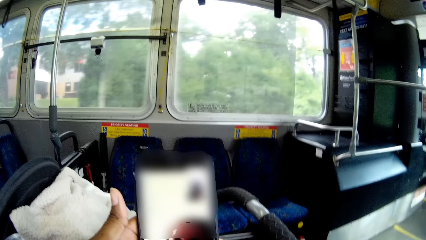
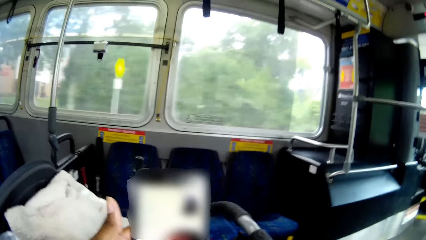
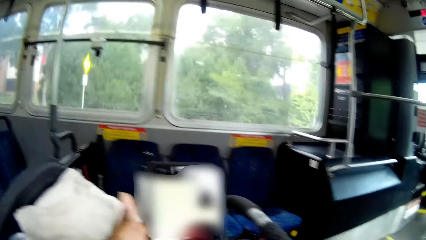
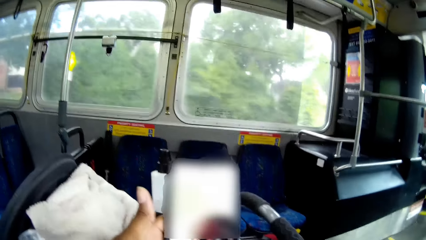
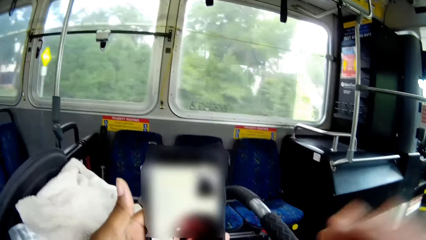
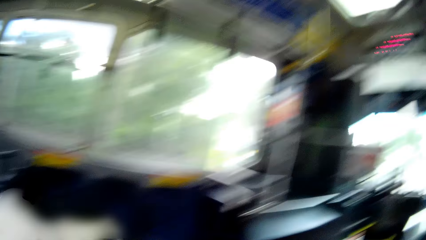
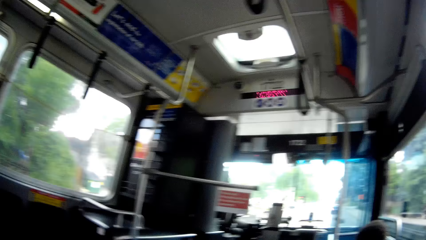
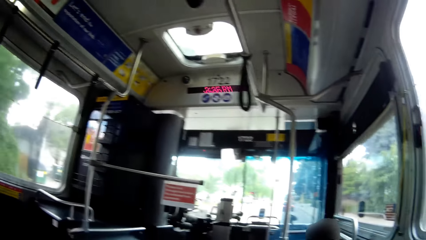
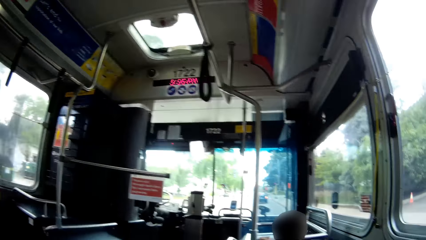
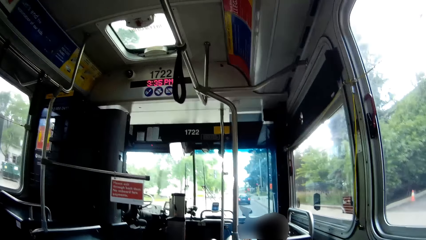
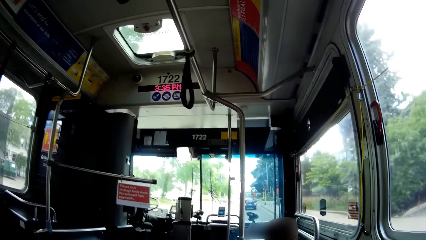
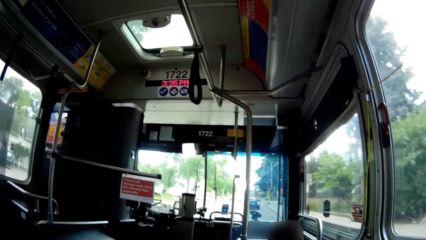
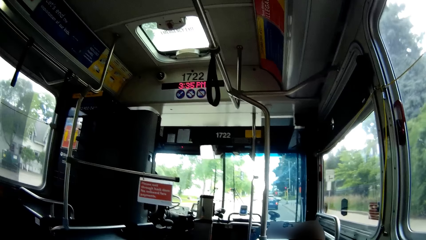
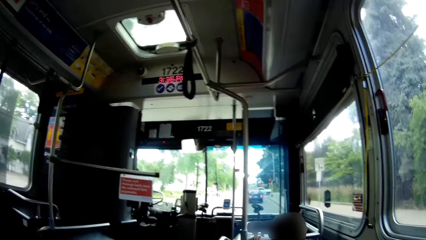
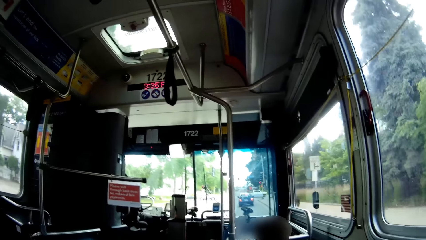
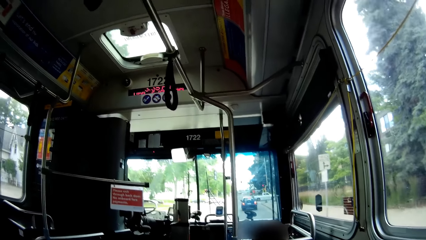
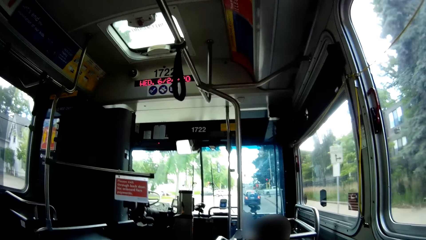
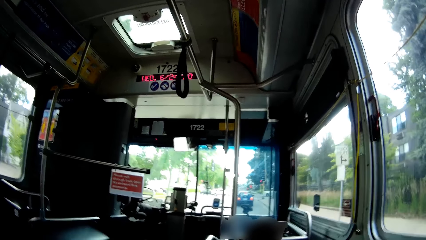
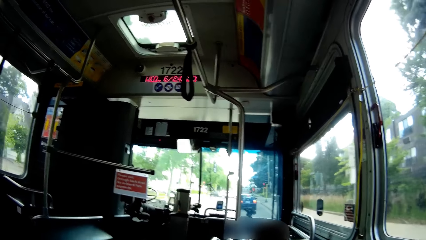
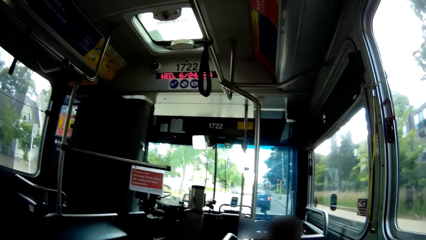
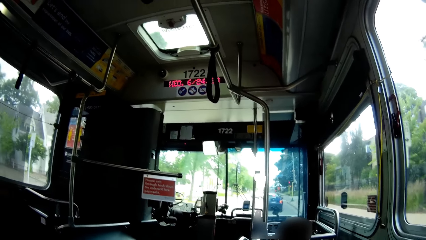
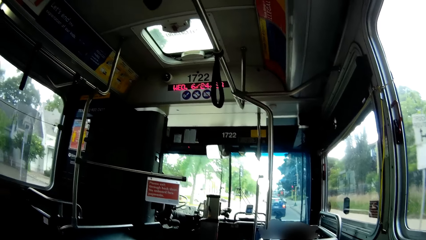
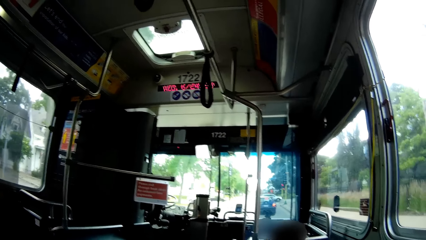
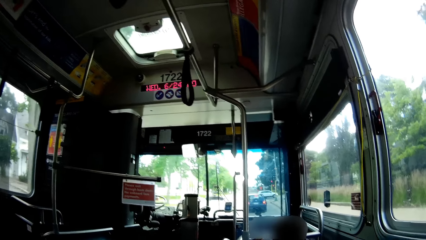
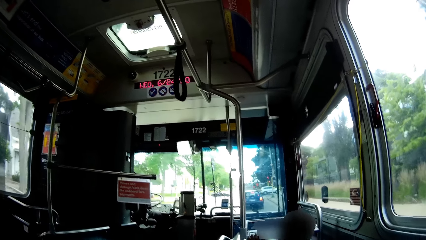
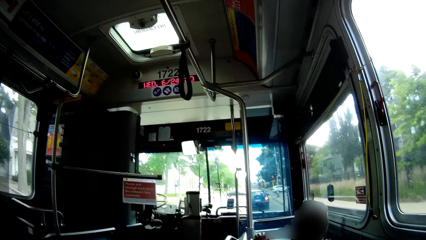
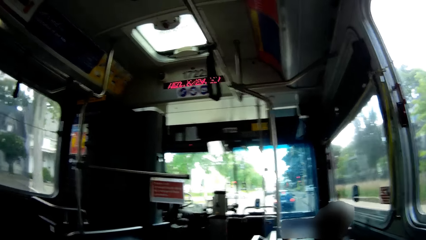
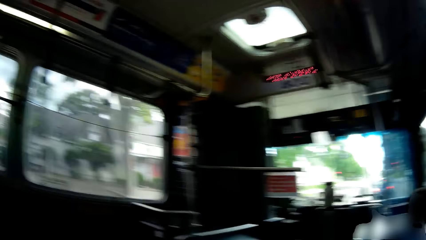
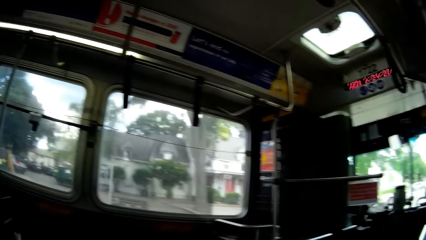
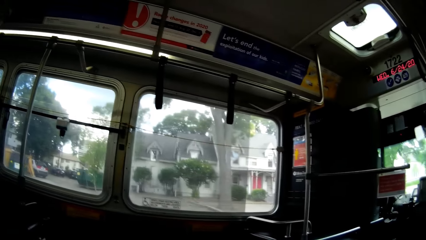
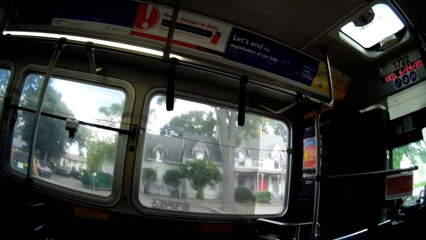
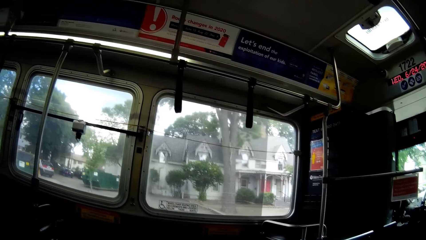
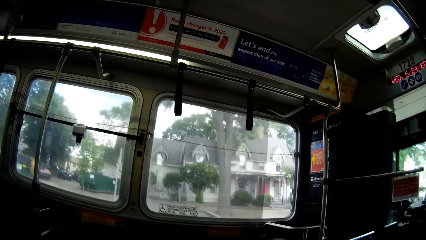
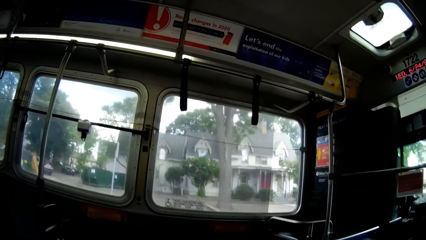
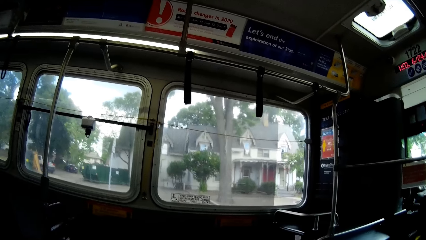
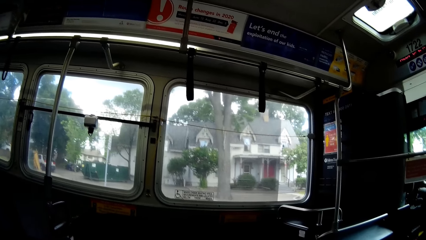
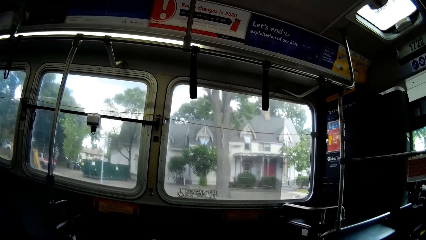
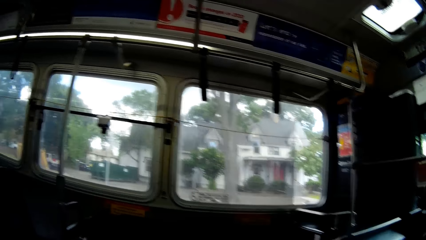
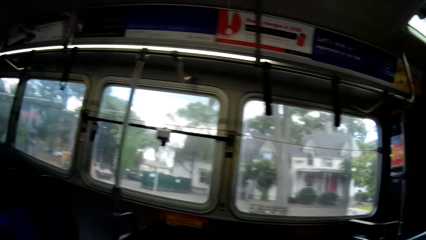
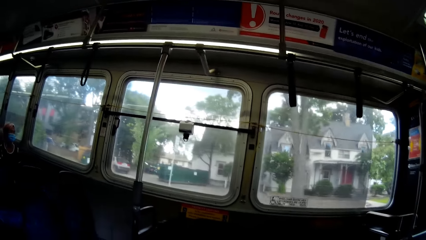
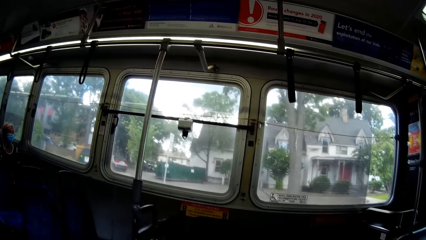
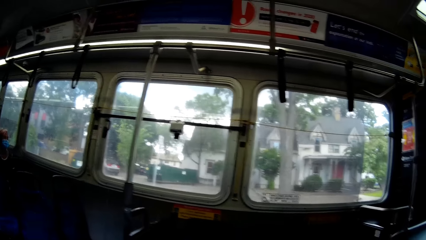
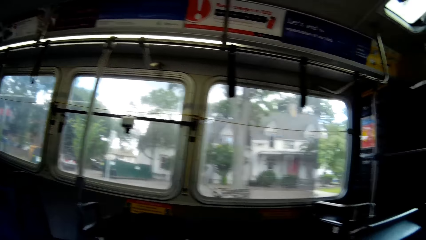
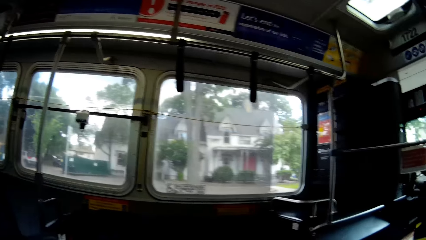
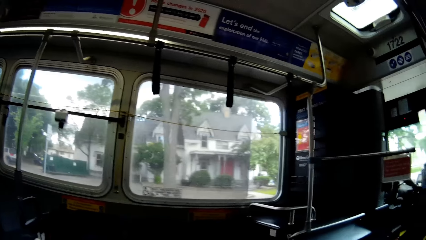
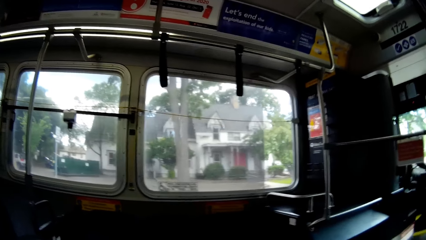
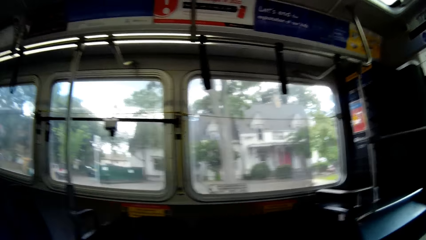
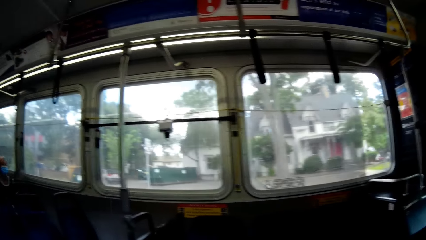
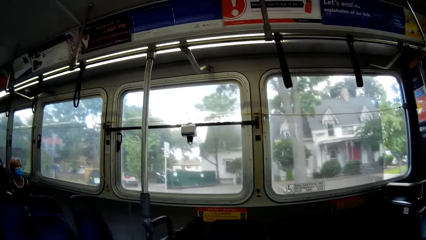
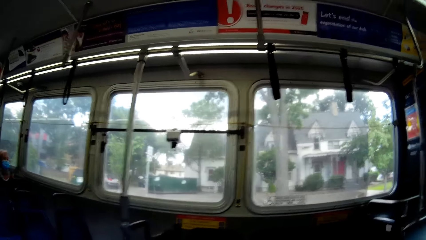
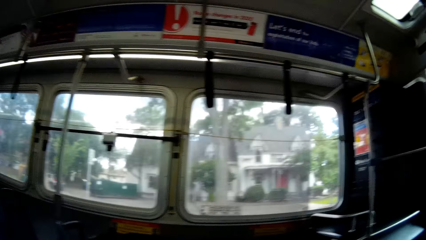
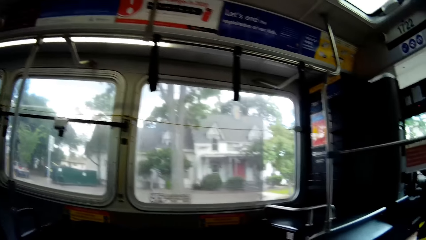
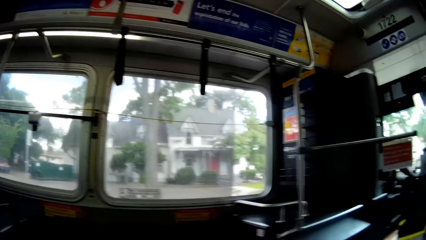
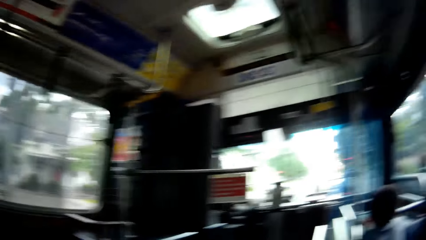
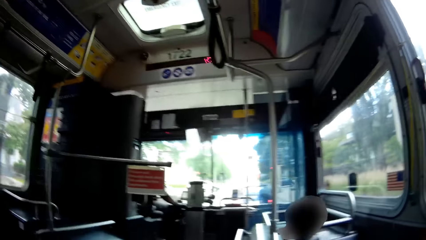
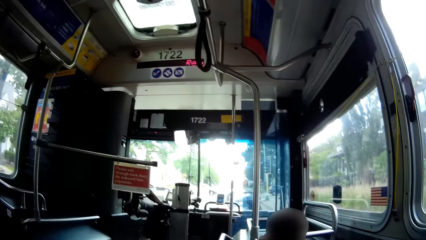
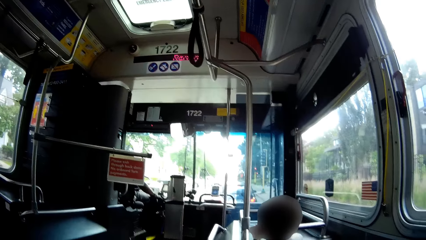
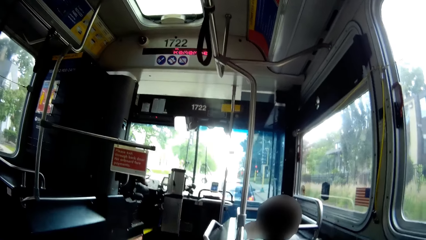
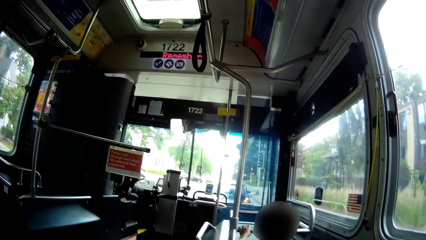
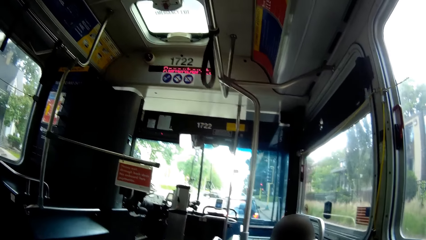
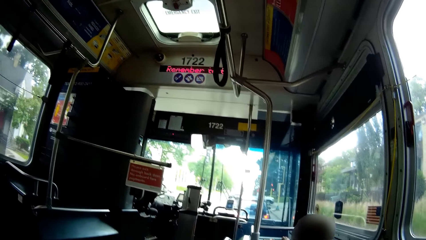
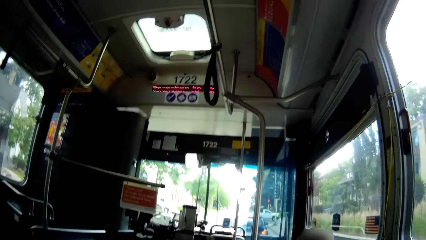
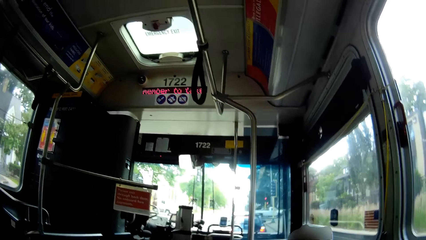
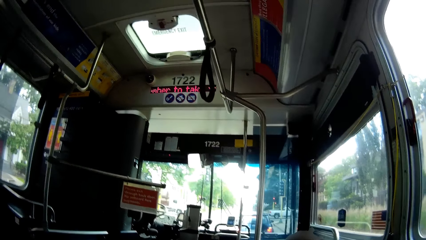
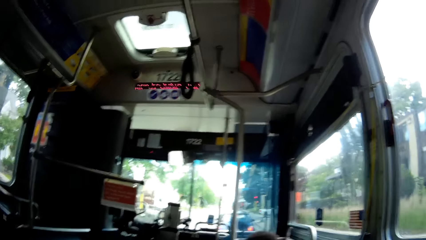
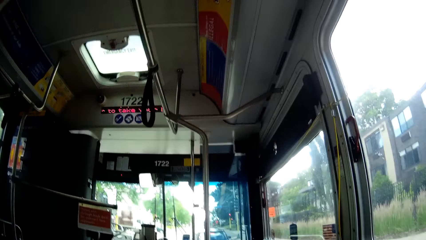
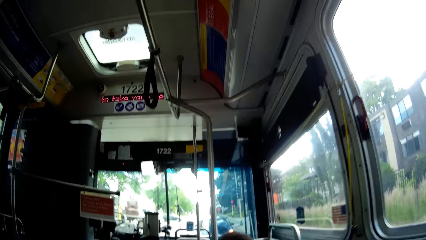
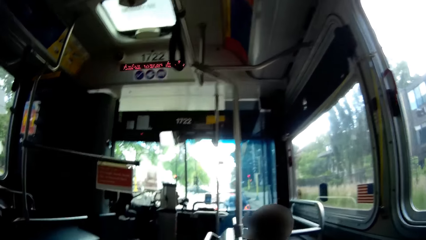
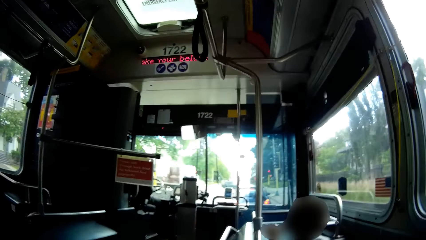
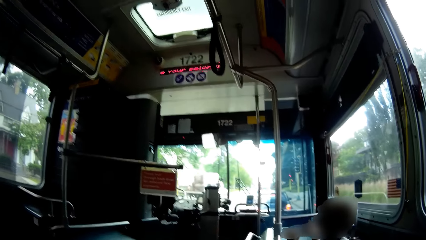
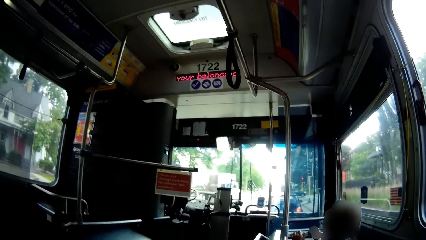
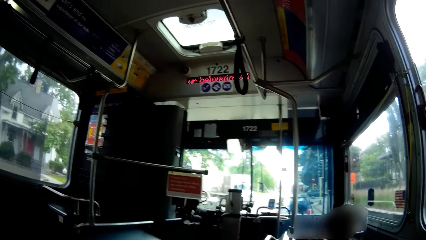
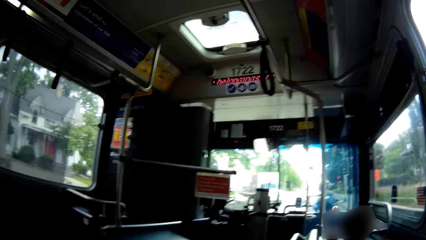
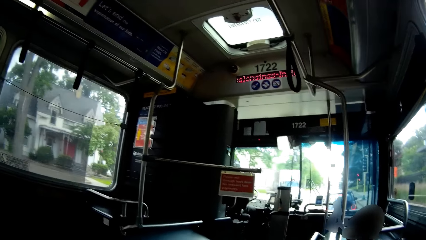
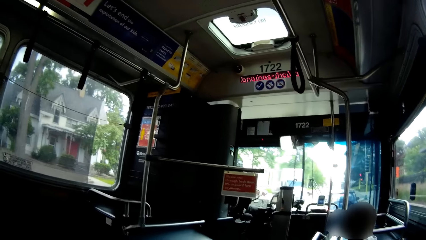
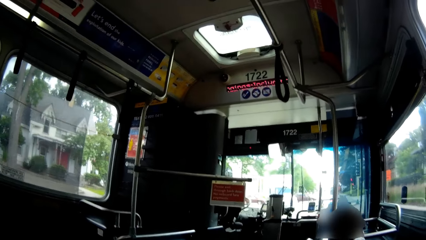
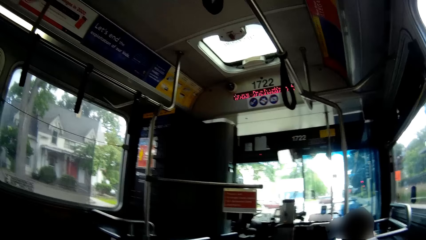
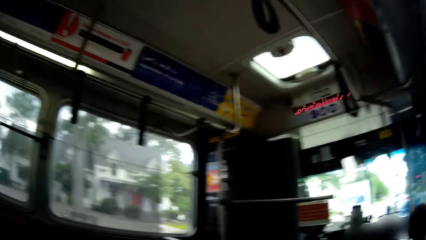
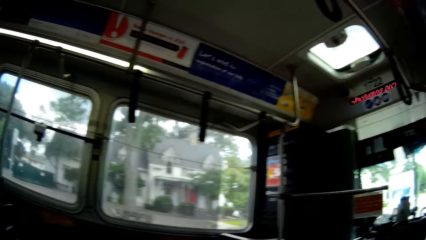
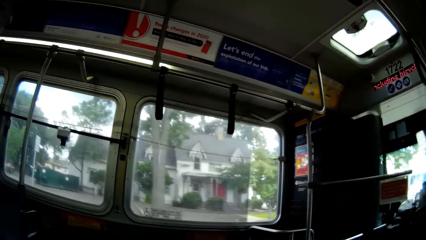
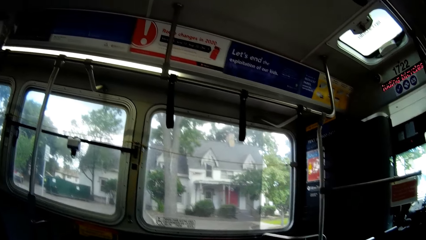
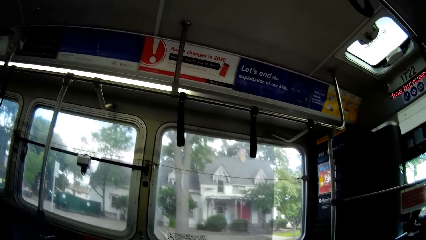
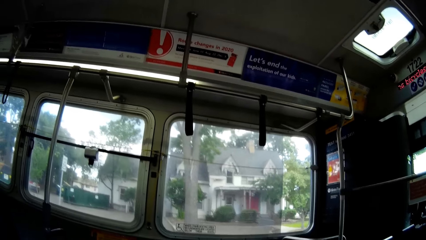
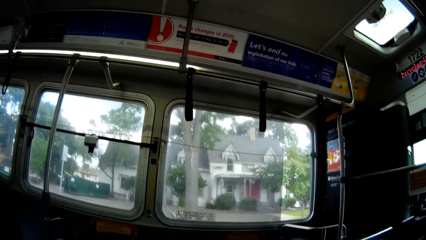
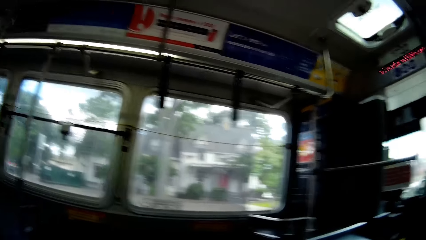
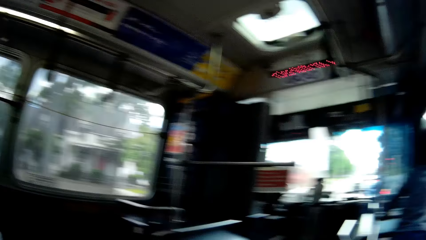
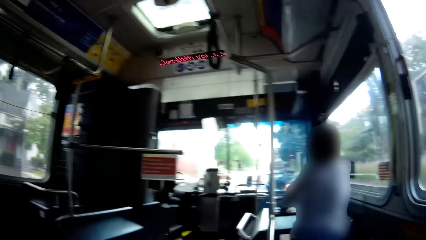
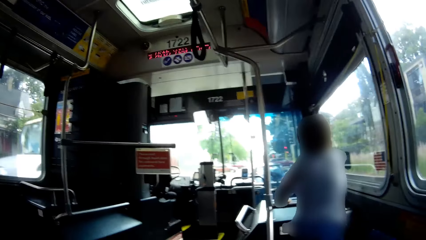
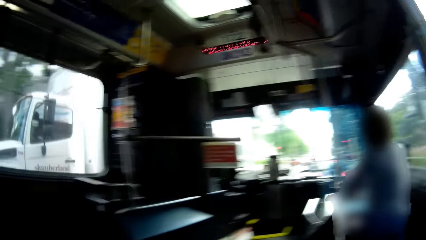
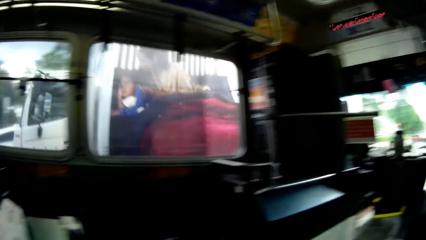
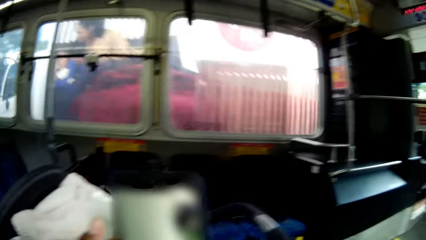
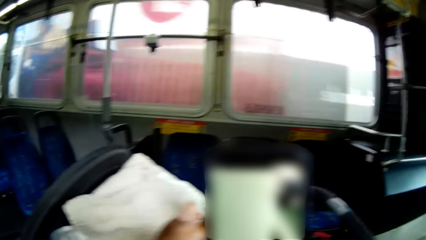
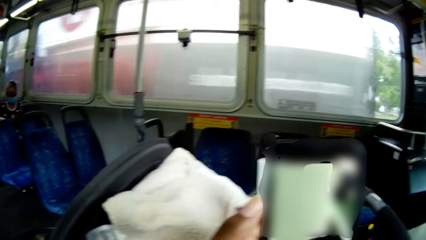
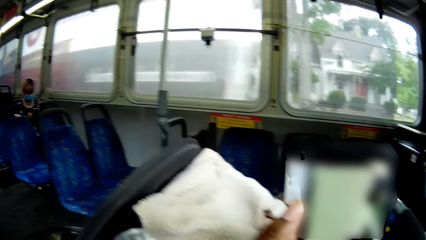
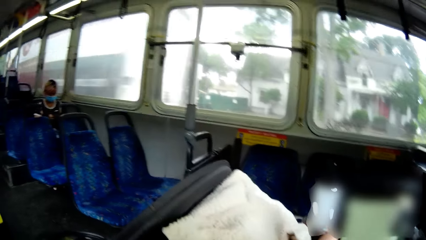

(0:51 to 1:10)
The camera wearer looks through the bus windows. The man turns a knob on the bus dashboard with his right hand. The boy holds the rail in the bus with both hands.
